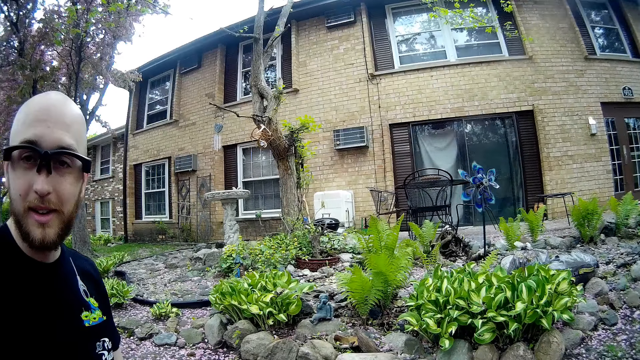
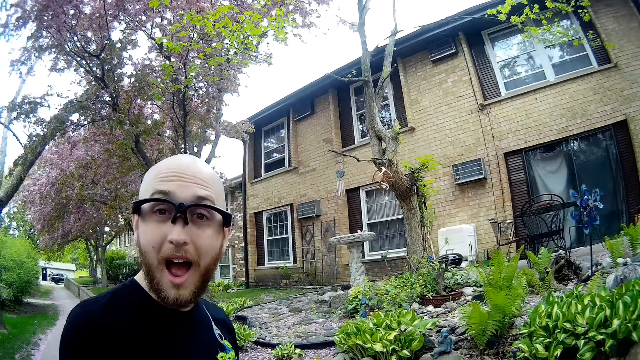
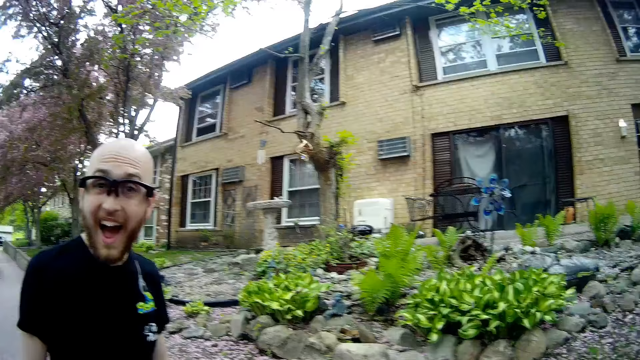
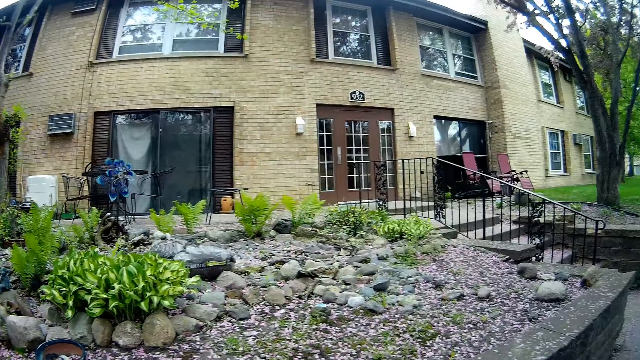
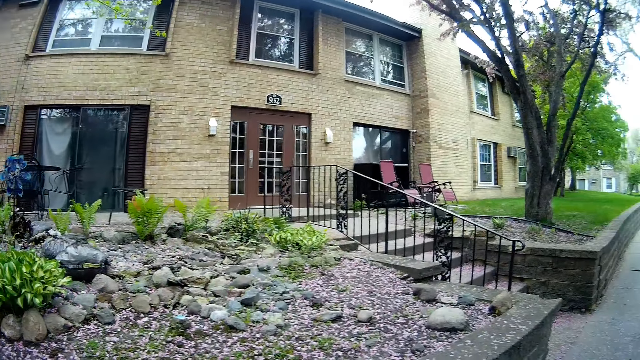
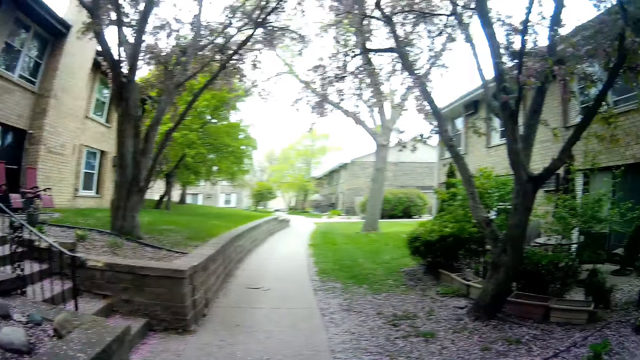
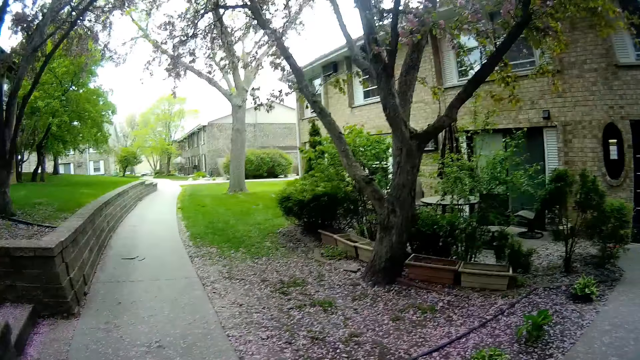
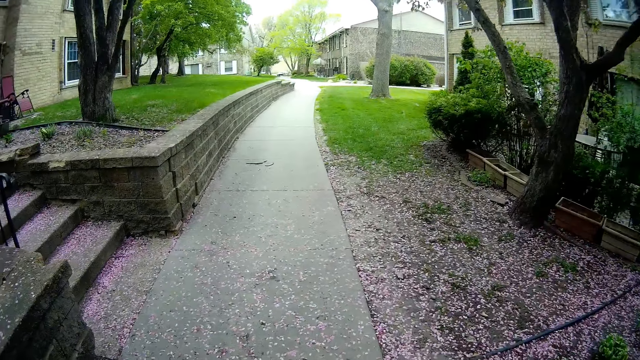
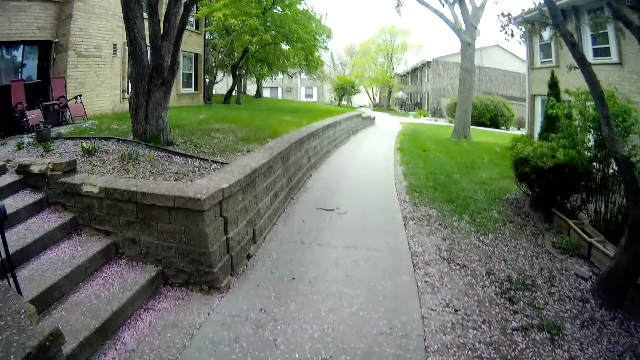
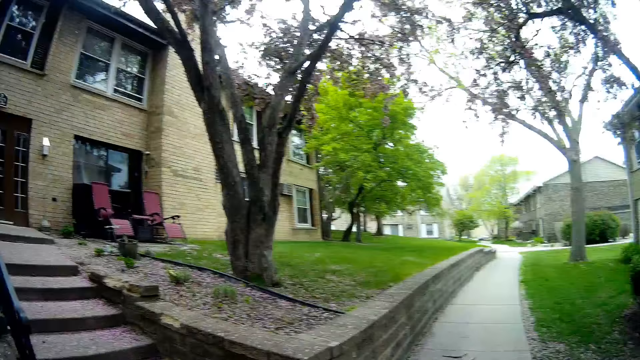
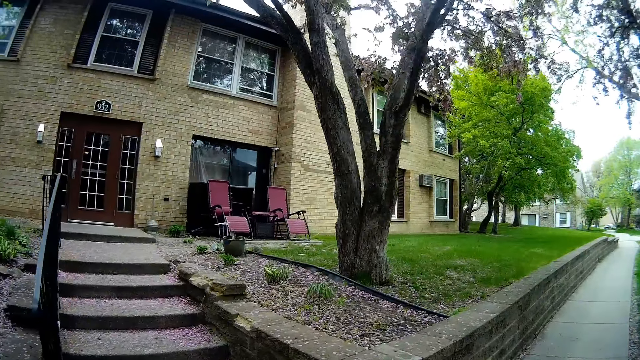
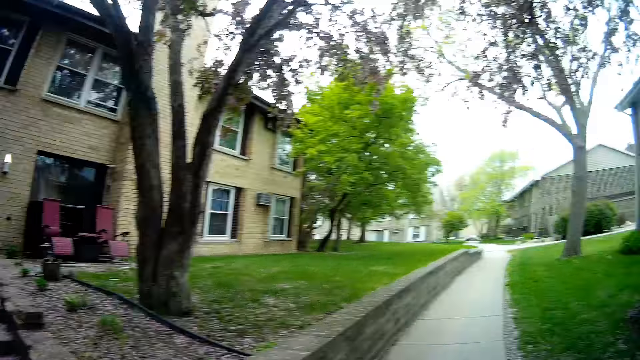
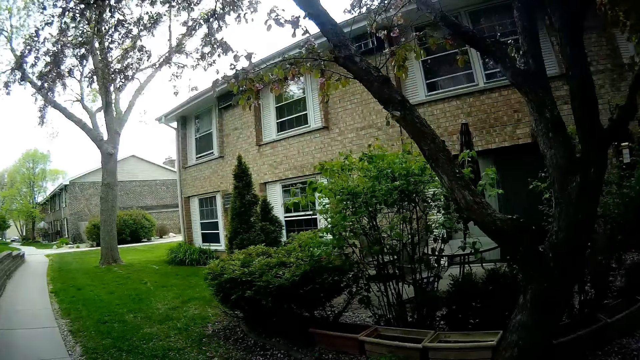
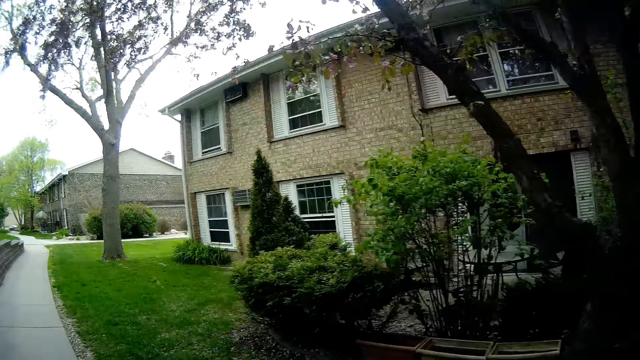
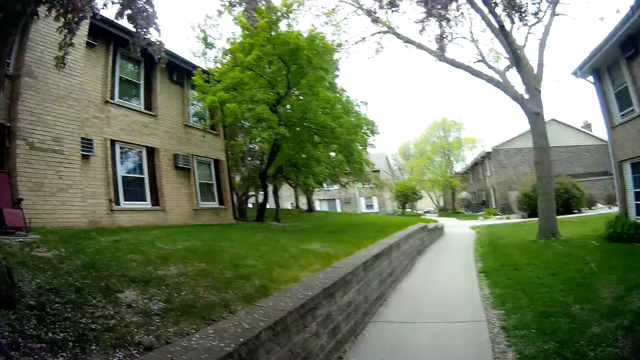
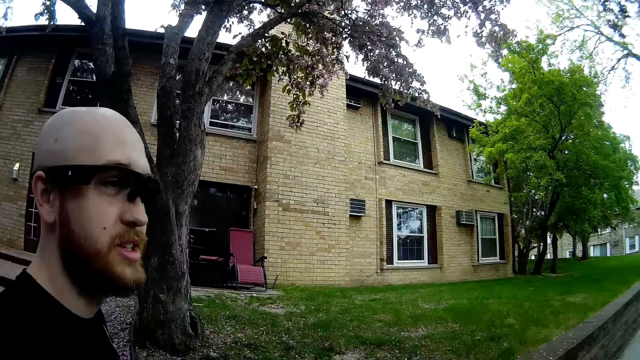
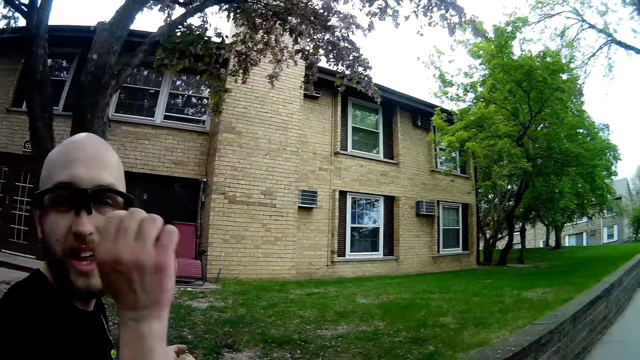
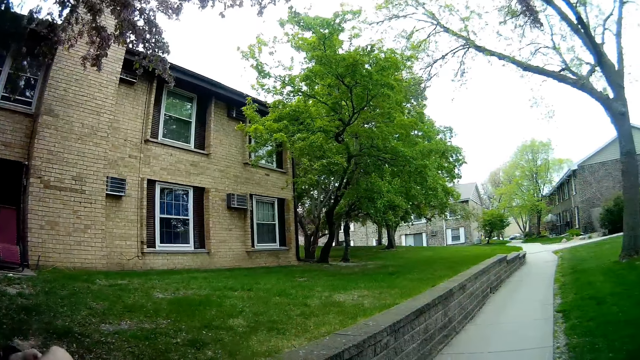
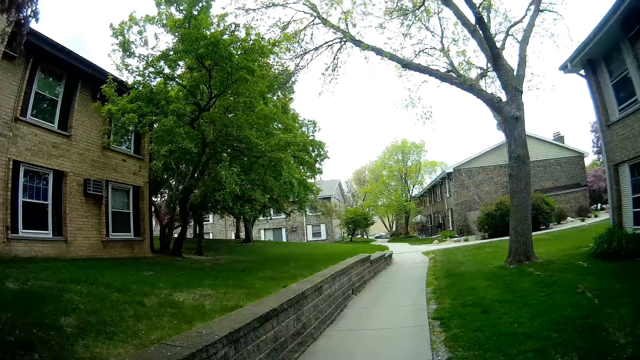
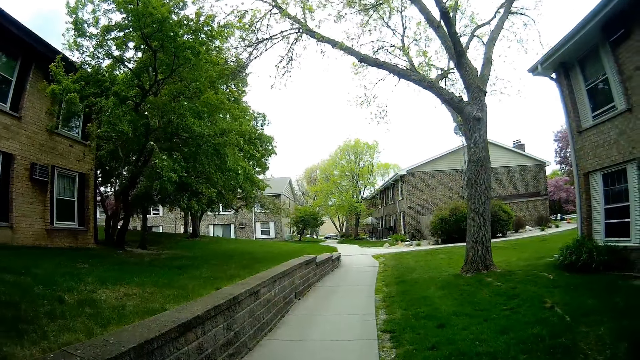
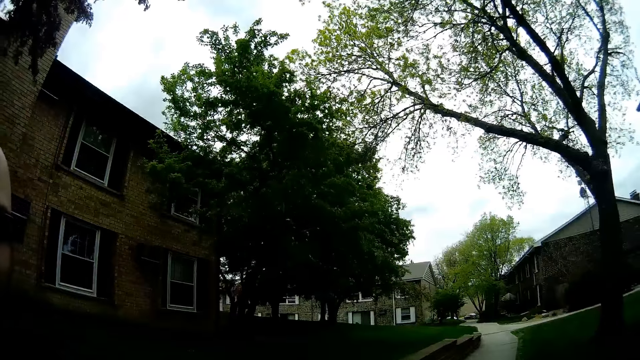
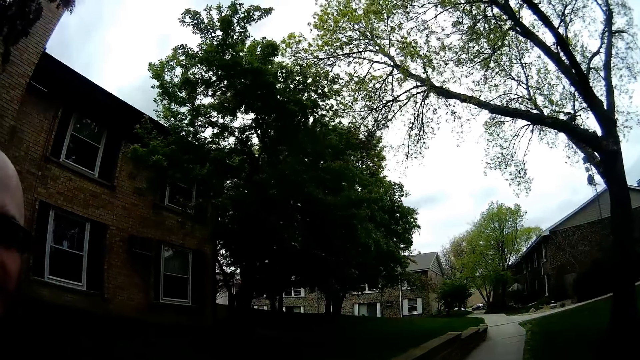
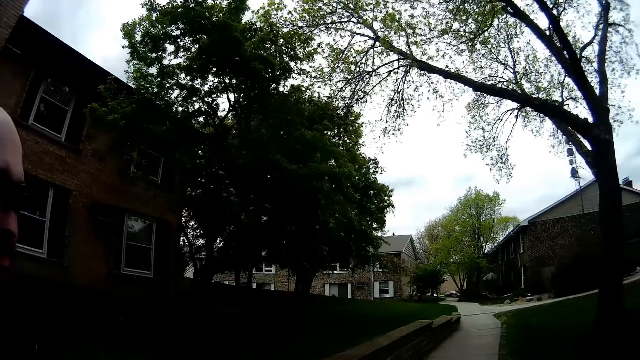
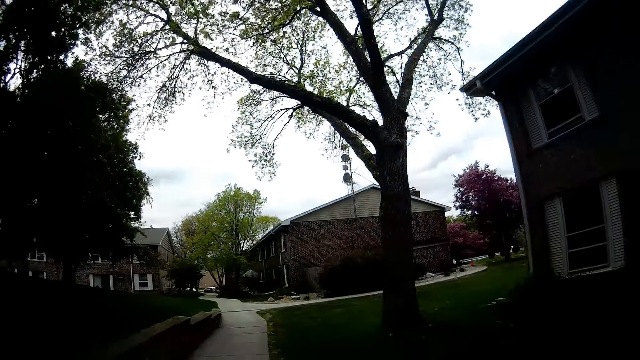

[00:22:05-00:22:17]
The camera wearer walks along the walkway. A person speaks to the camera wearer.

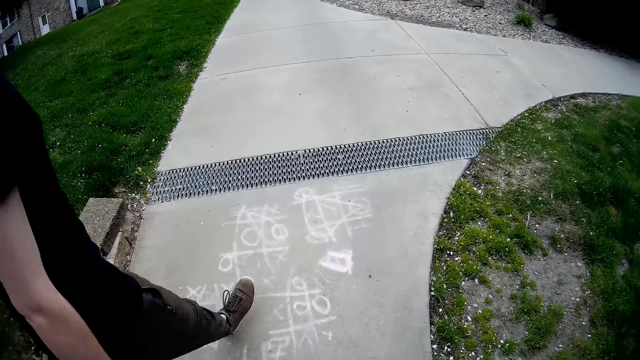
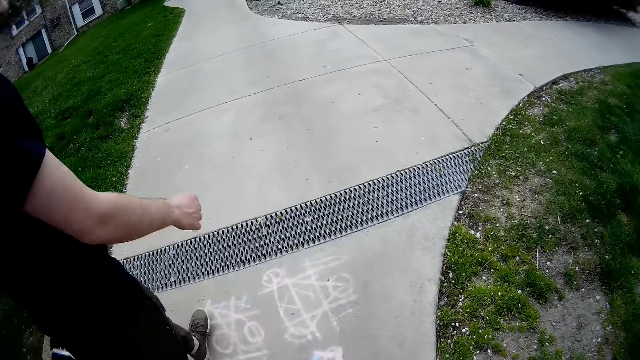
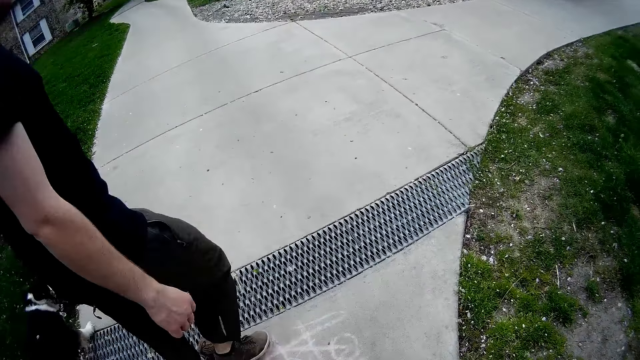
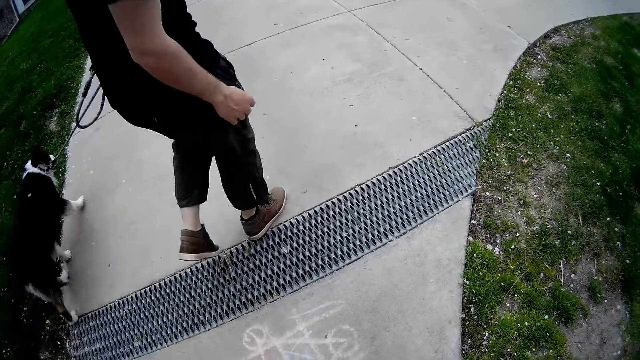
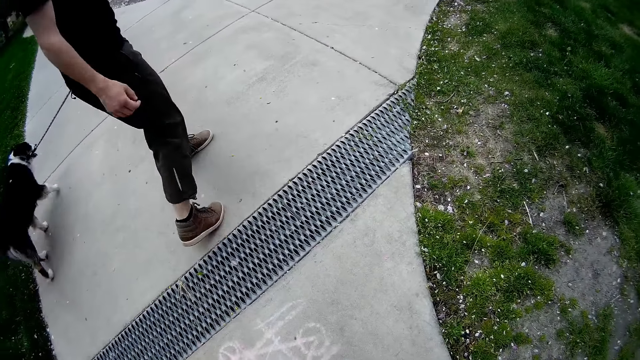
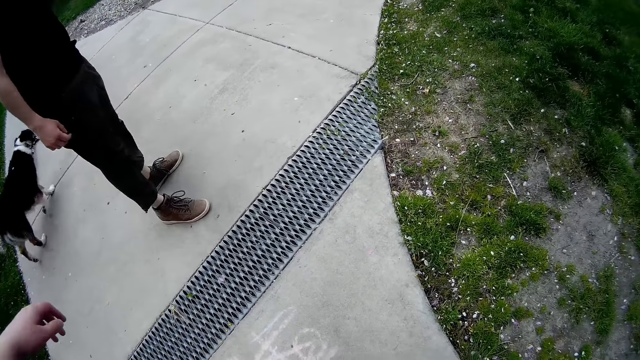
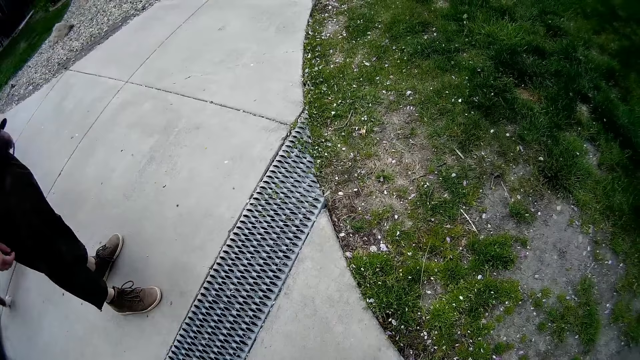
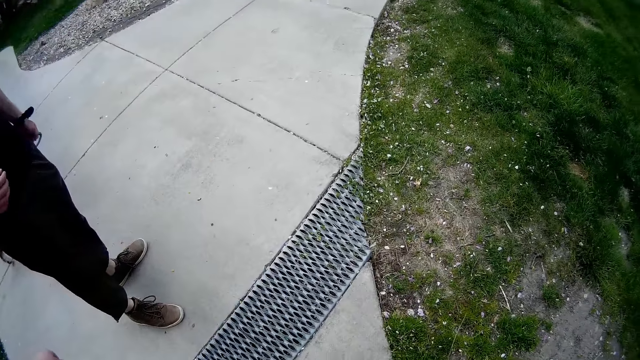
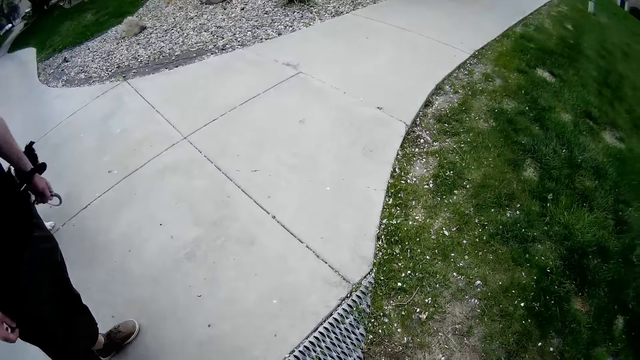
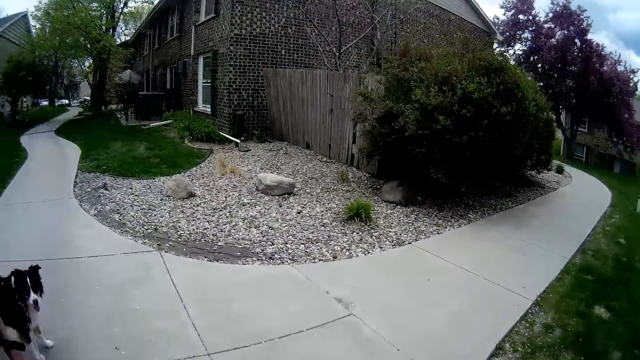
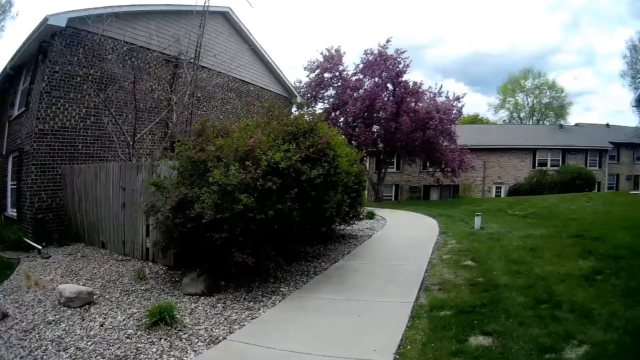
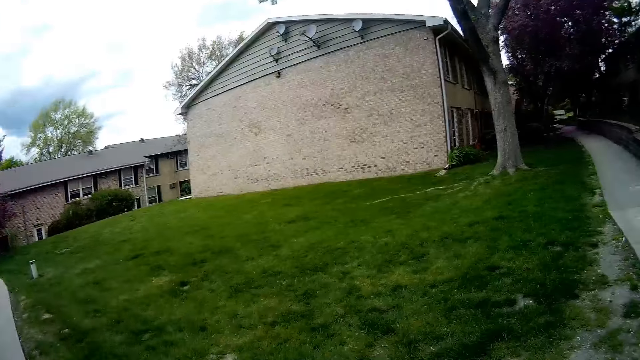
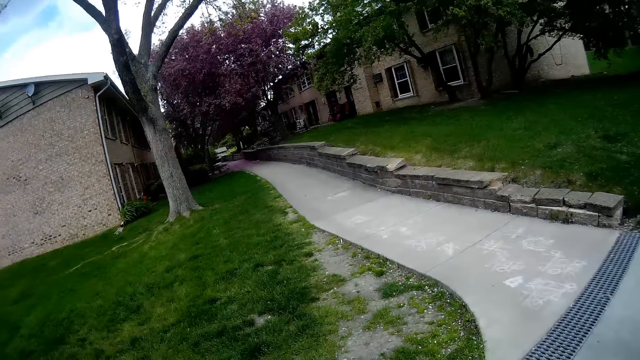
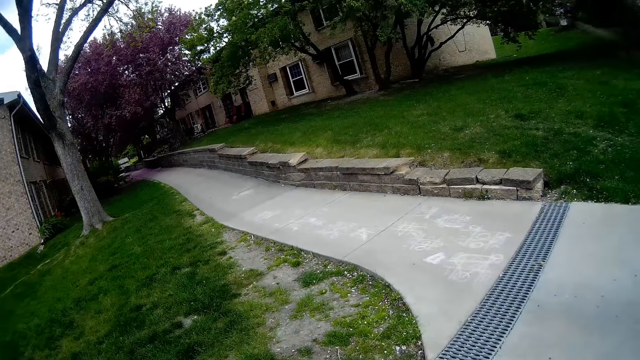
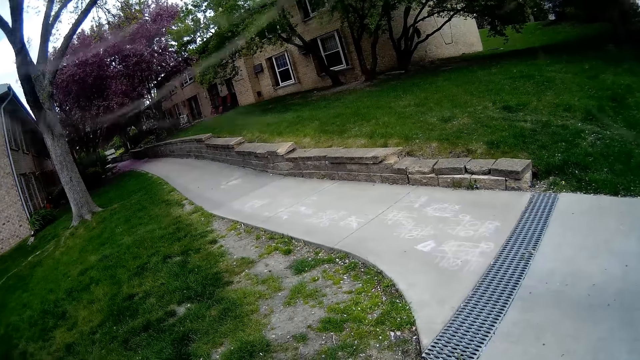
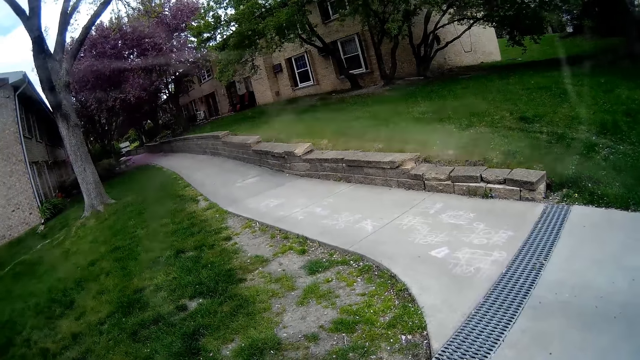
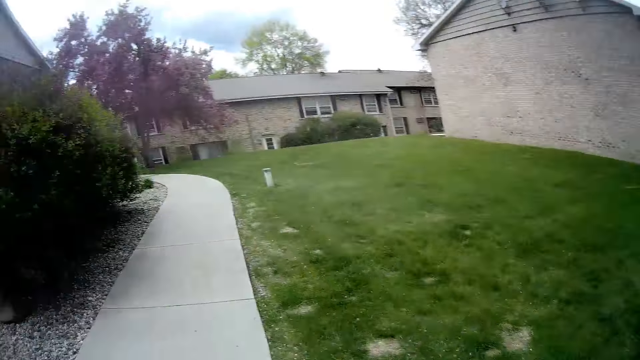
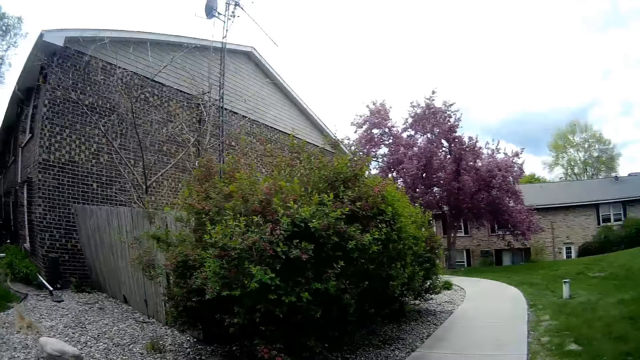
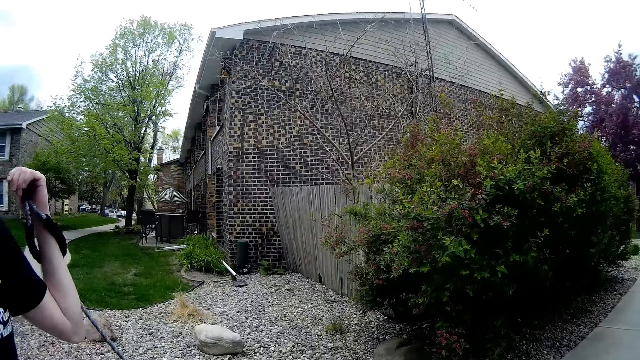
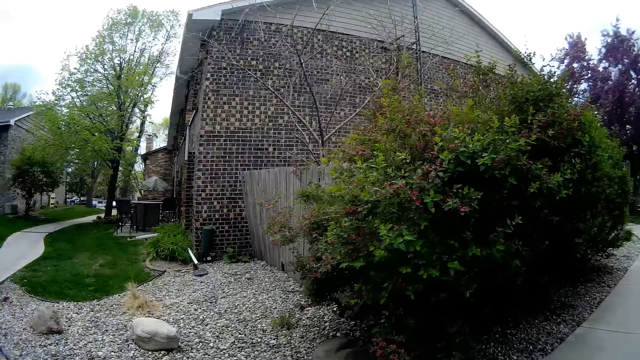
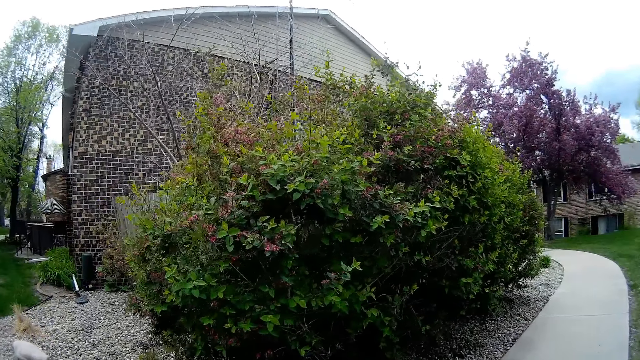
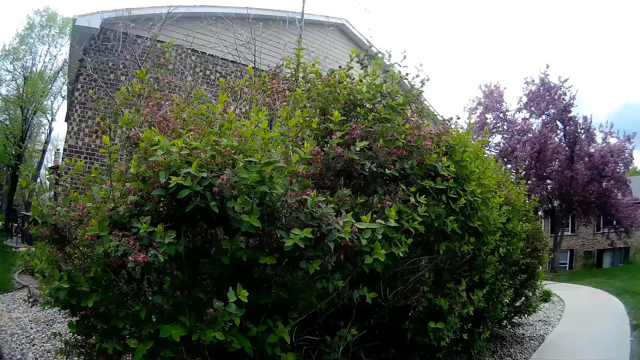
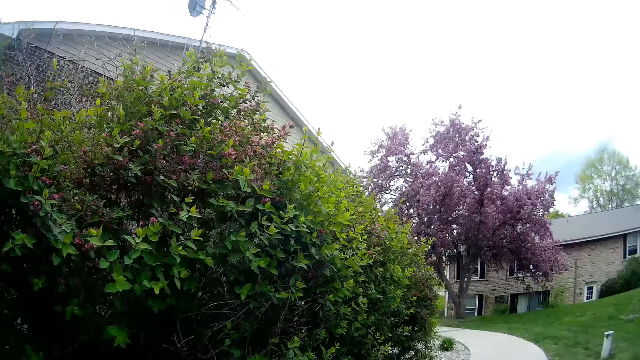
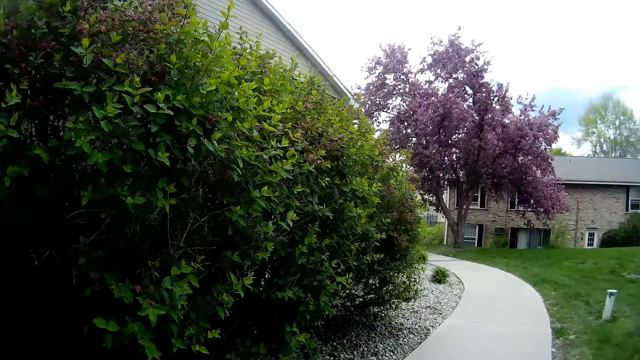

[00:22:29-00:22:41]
The camera wearer looks around. They walk along the pavement.
